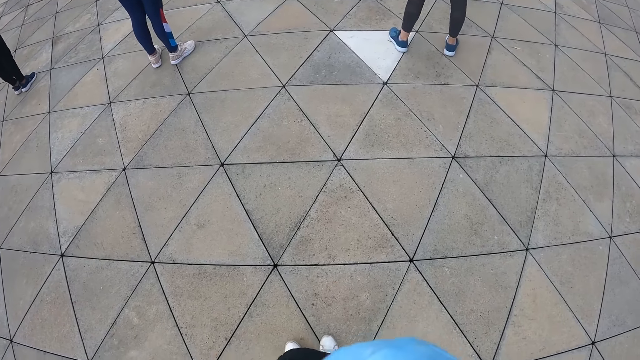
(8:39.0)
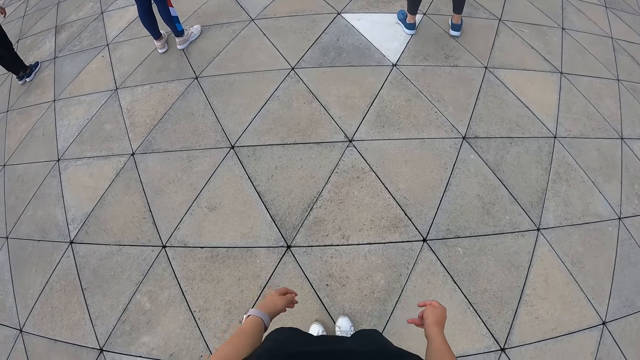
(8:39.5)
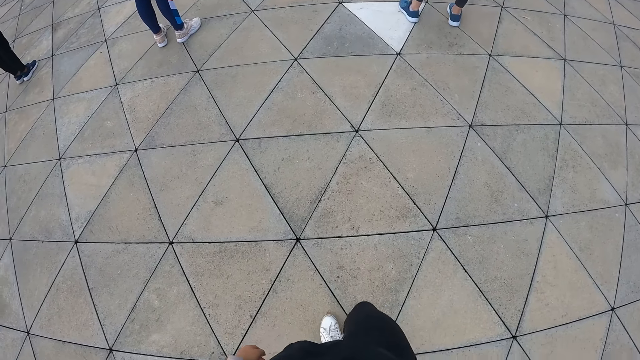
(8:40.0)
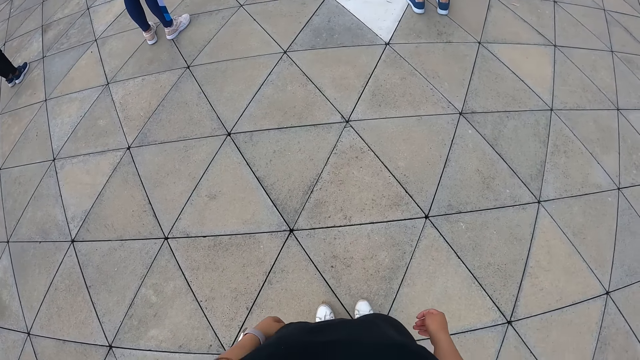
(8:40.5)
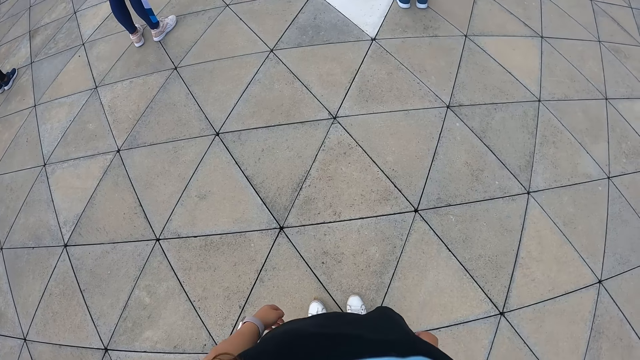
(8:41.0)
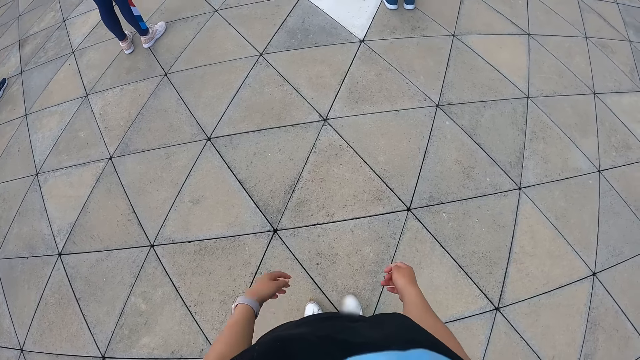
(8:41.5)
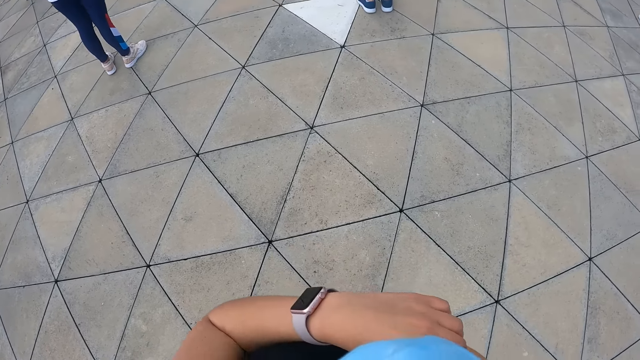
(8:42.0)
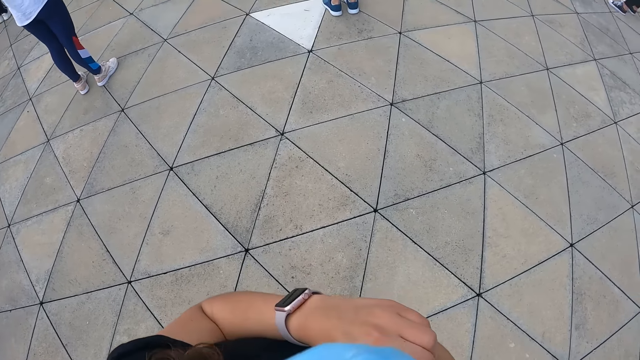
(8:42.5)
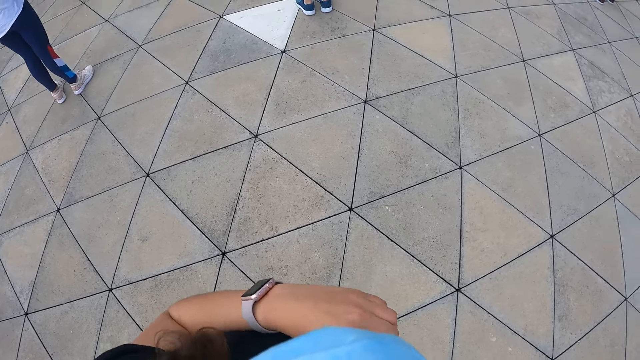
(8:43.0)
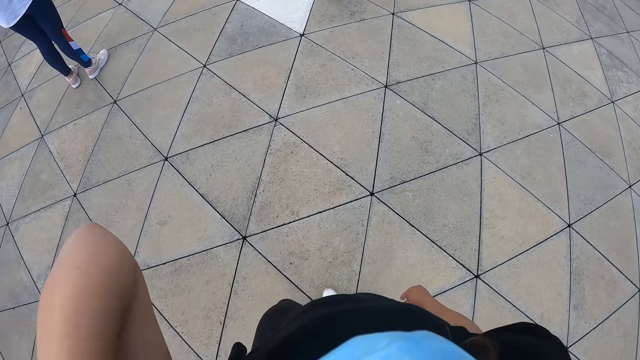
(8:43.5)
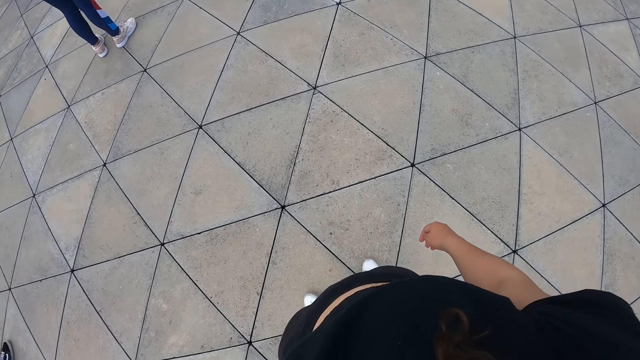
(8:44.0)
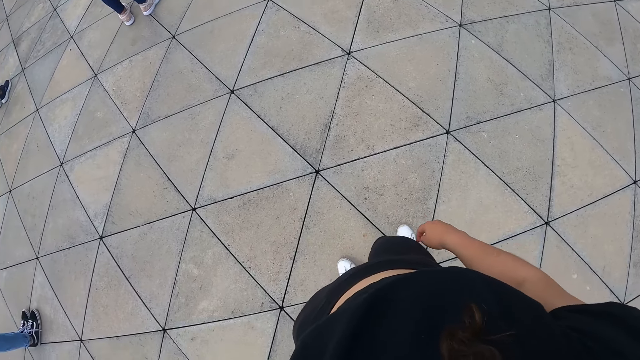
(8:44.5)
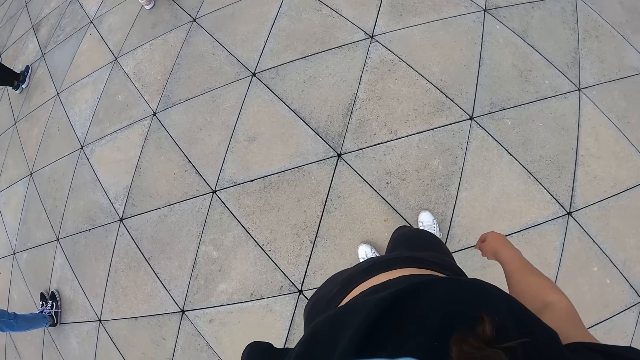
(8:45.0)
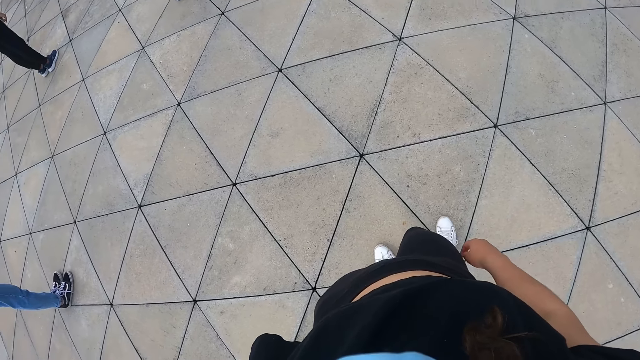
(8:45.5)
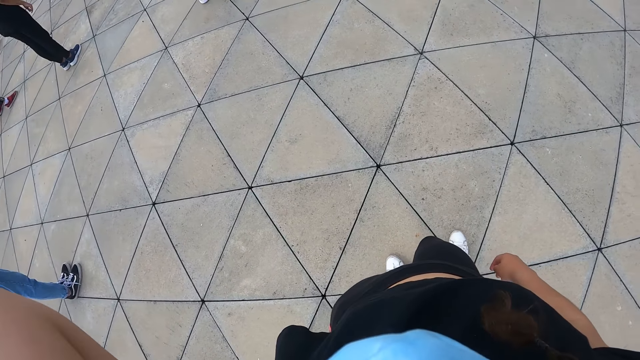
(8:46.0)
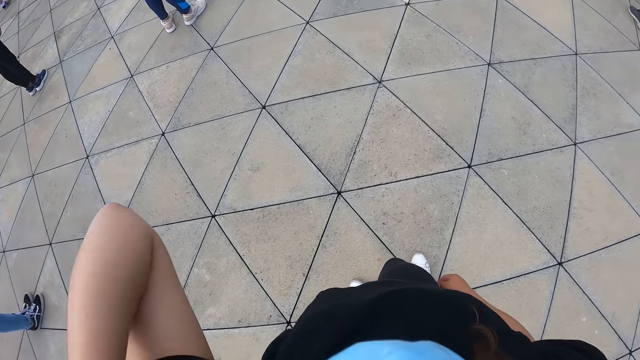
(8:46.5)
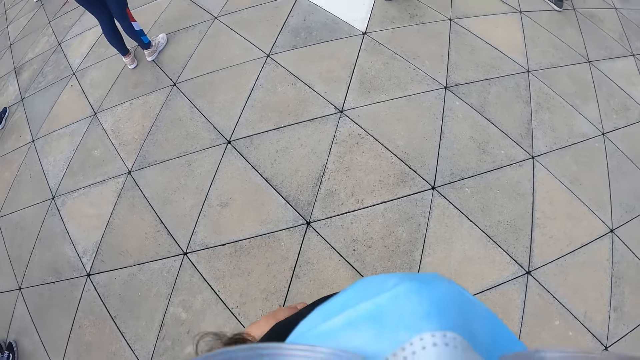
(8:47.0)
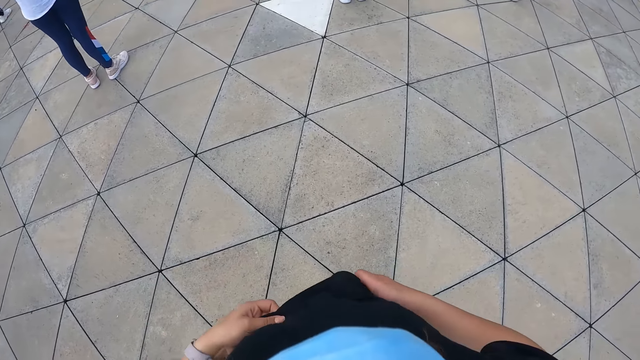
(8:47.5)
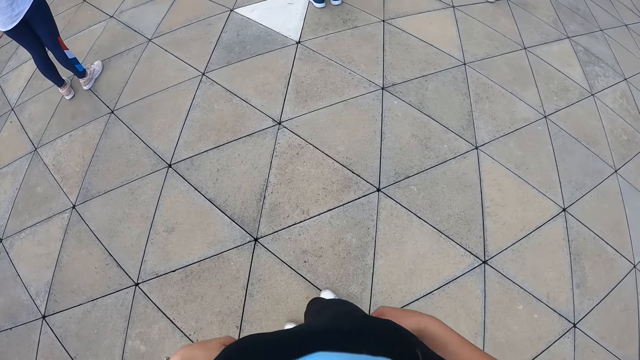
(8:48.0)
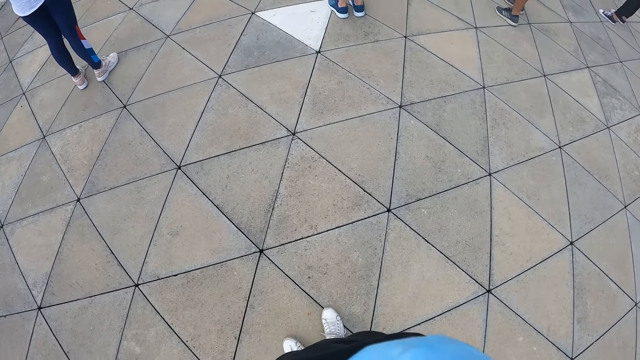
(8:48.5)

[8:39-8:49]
The camera wearer puts her hand down. She lifts her hand. She looks around the field.

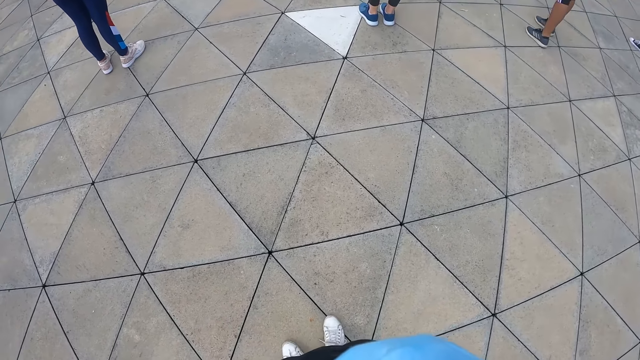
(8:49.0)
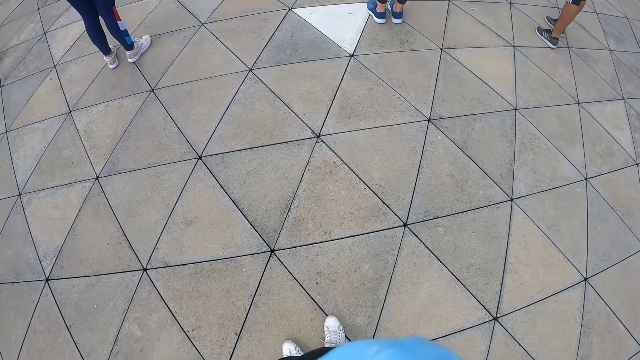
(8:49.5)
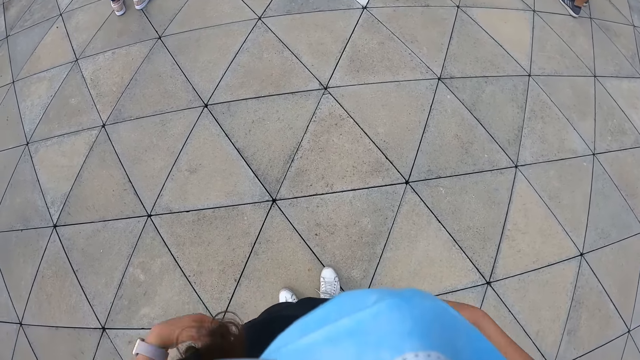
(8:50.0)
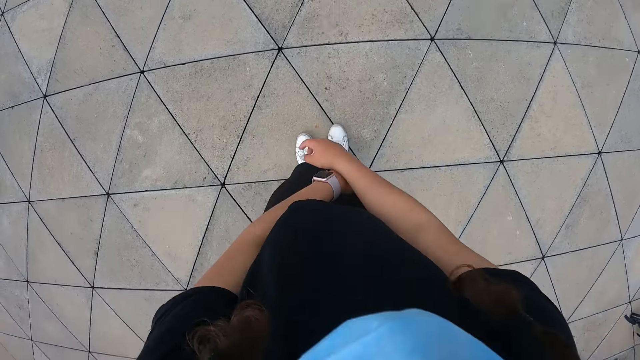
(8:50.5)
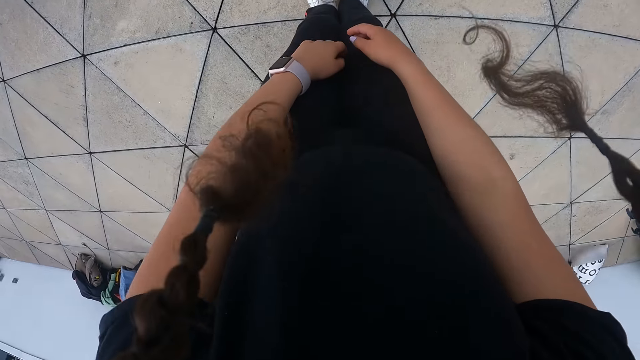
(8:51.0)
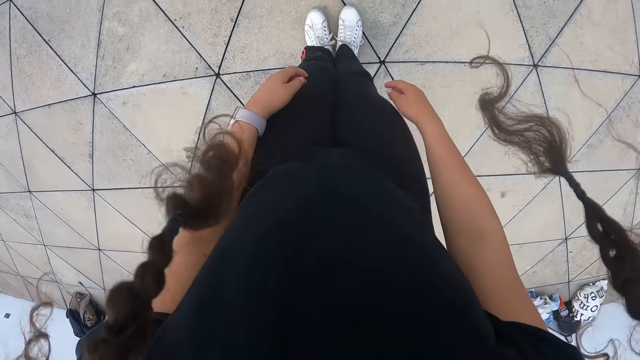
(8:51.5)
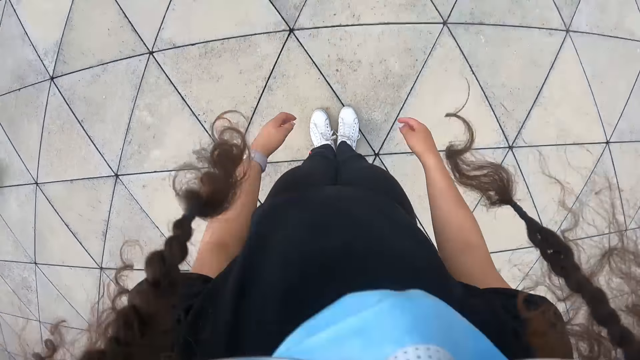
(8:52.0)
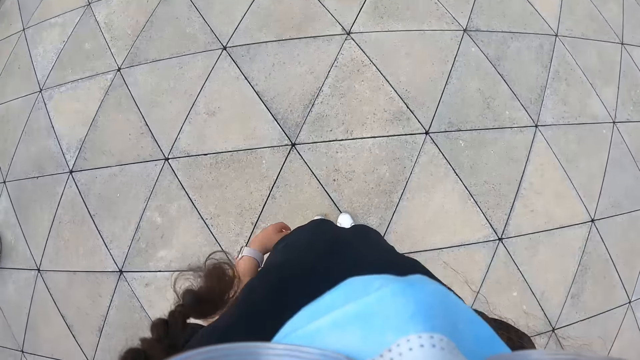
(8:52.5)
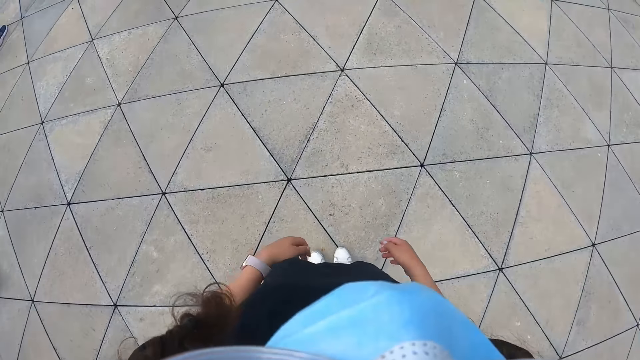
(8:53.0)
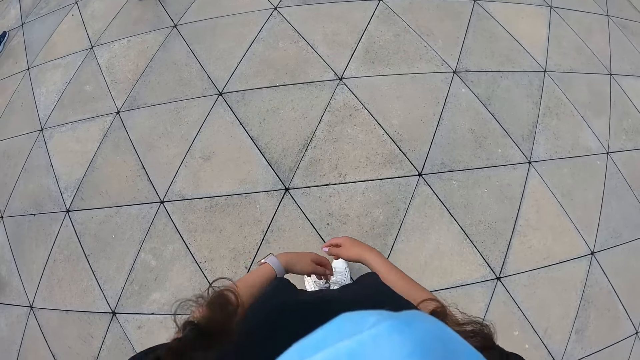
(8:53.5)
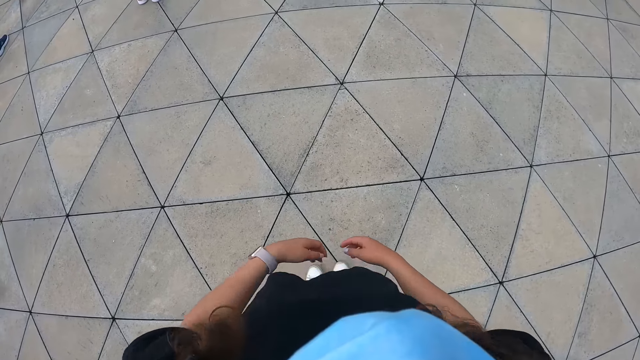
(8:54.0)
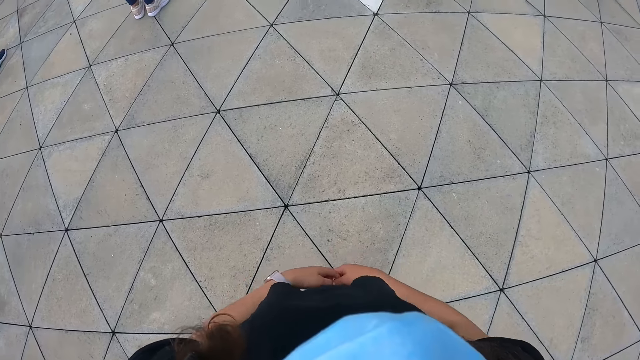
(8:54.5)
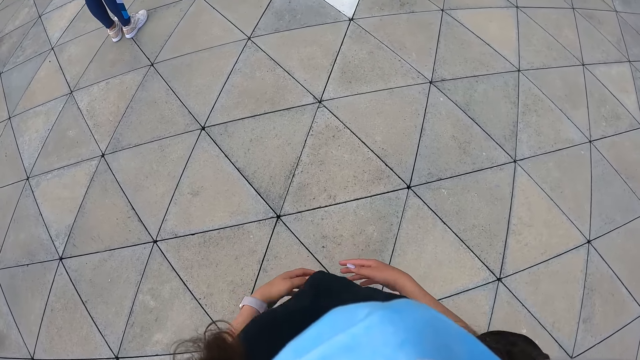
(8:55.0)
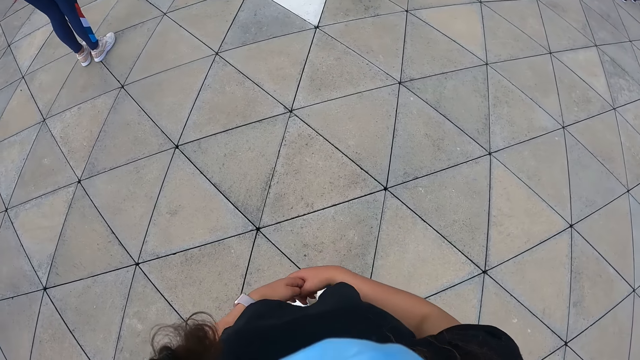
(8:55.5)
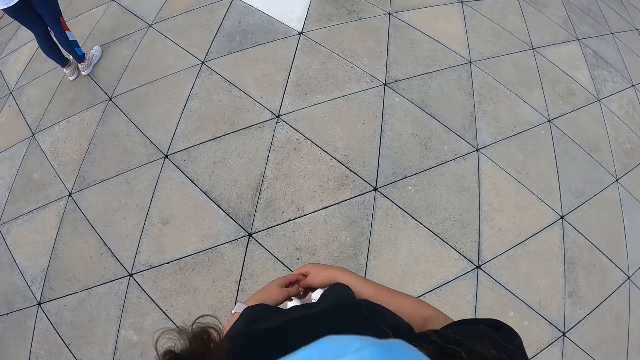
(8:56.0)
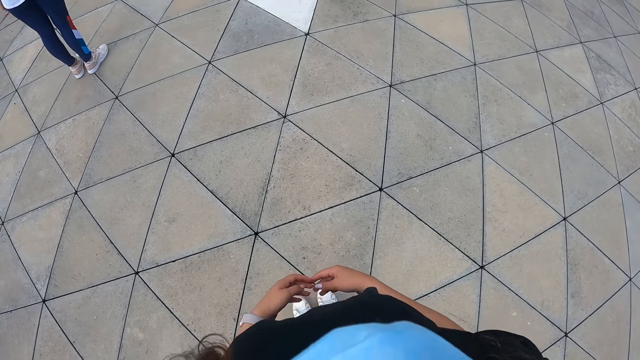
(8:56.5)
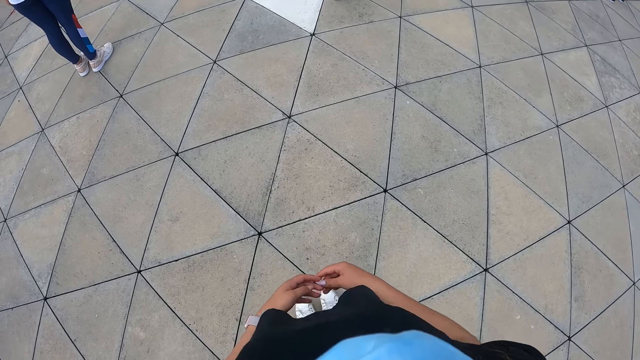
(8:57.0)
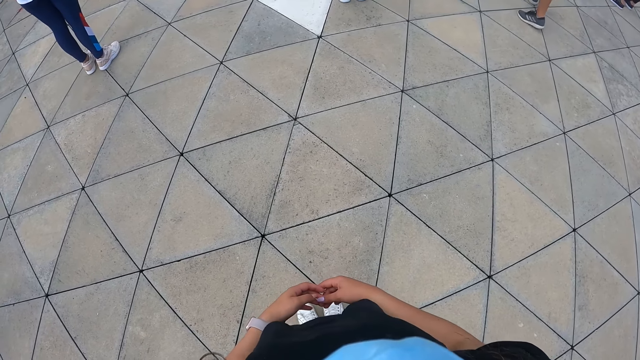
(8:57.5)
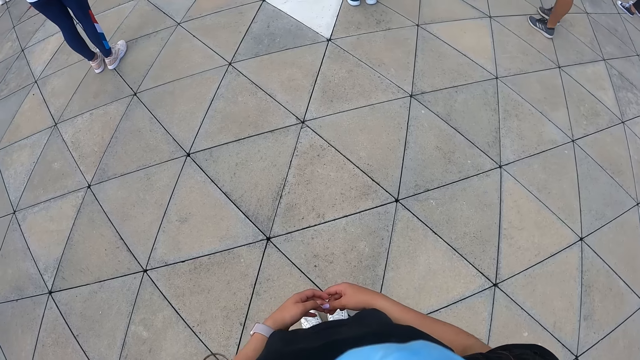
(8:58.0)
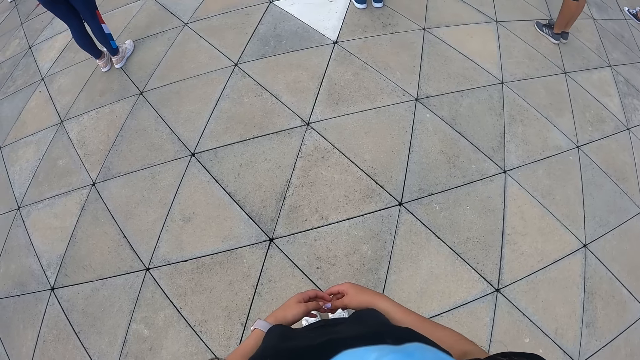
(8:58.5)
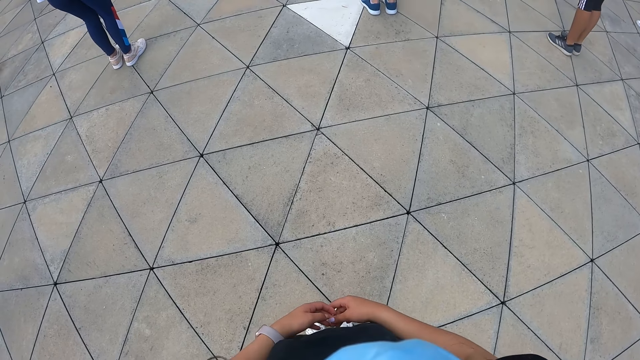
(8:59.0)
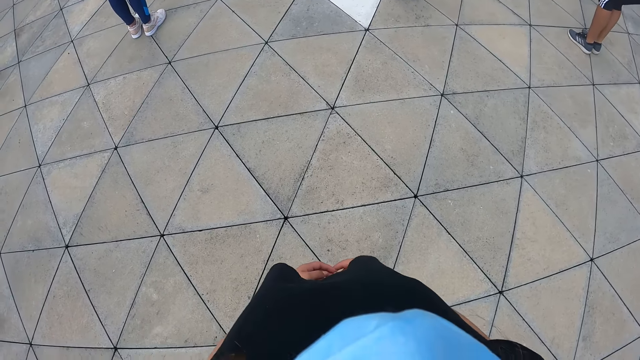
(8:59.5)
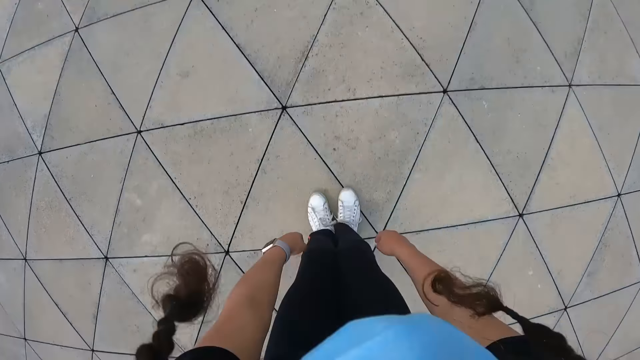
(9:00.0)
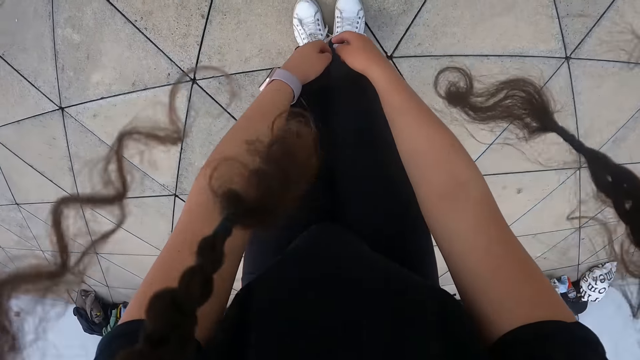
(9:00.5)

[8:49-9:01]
The camera wearer exercises on the ground.
